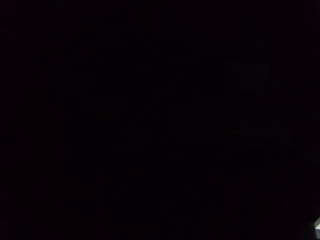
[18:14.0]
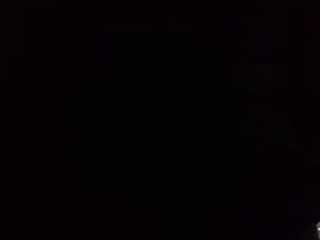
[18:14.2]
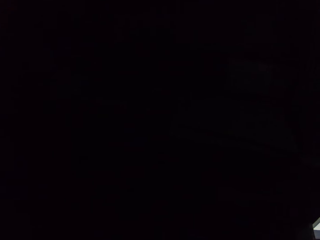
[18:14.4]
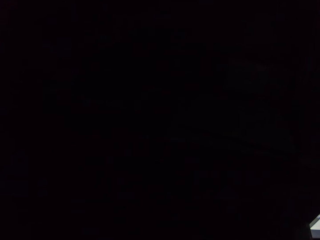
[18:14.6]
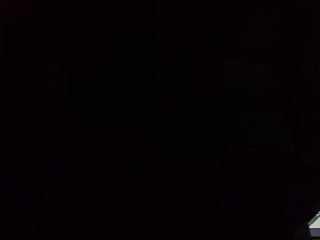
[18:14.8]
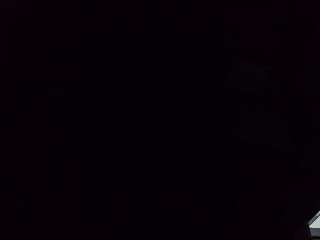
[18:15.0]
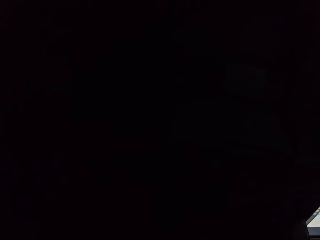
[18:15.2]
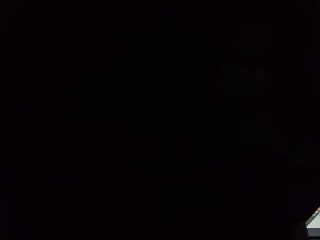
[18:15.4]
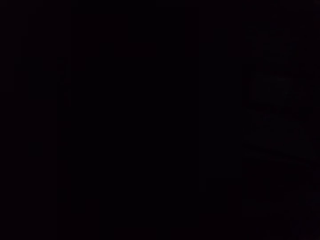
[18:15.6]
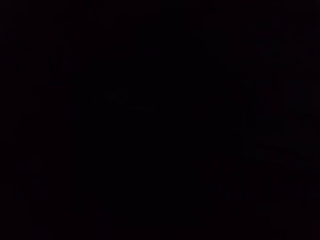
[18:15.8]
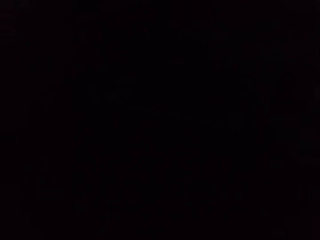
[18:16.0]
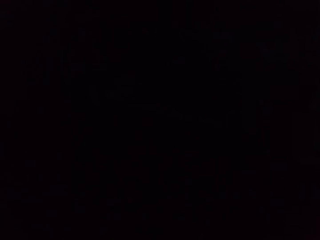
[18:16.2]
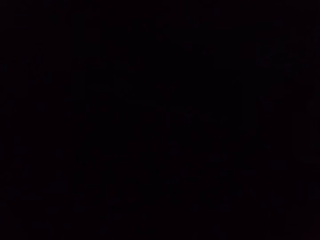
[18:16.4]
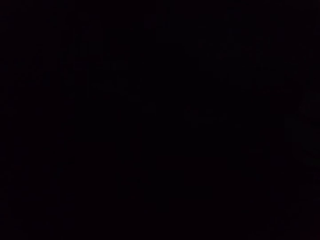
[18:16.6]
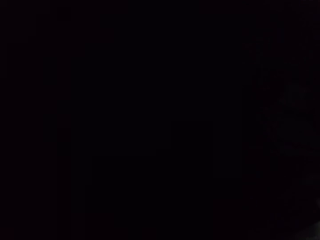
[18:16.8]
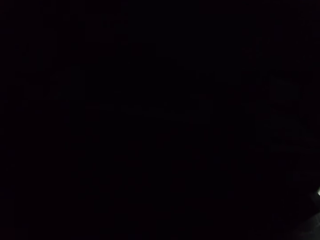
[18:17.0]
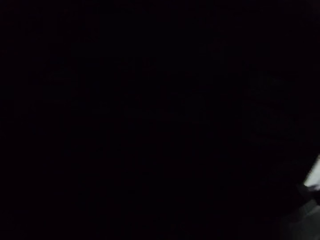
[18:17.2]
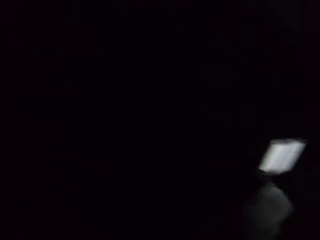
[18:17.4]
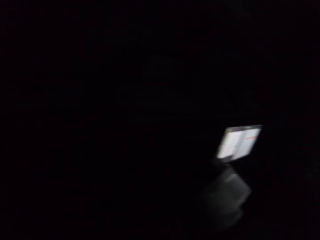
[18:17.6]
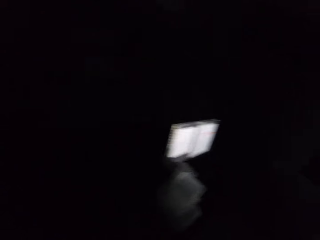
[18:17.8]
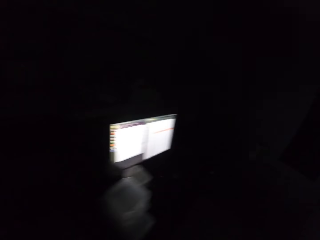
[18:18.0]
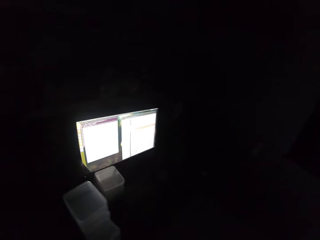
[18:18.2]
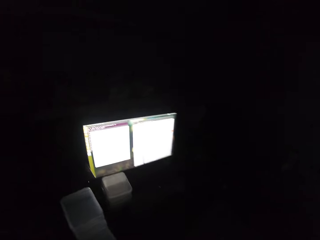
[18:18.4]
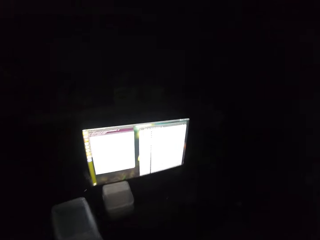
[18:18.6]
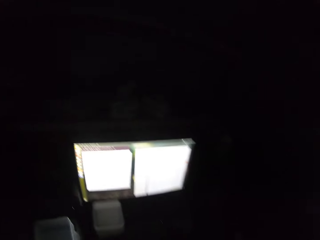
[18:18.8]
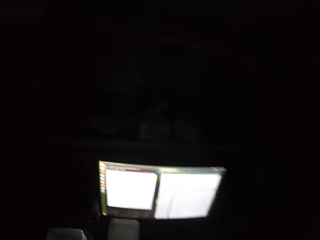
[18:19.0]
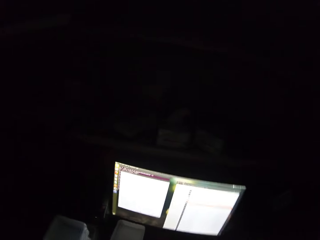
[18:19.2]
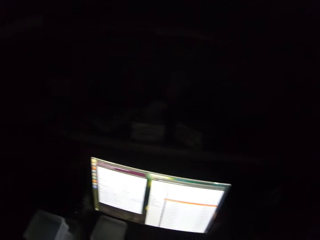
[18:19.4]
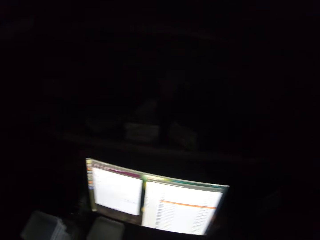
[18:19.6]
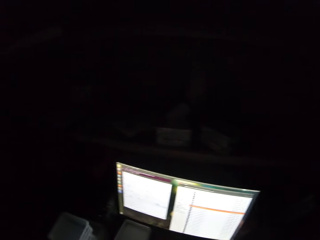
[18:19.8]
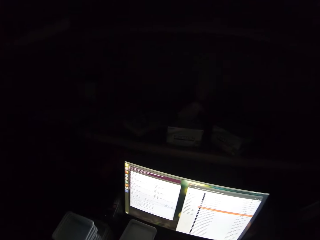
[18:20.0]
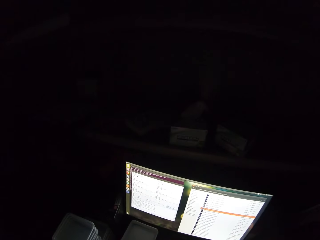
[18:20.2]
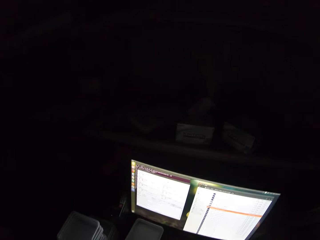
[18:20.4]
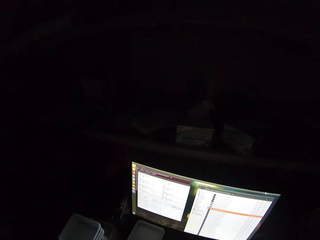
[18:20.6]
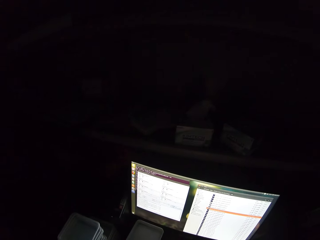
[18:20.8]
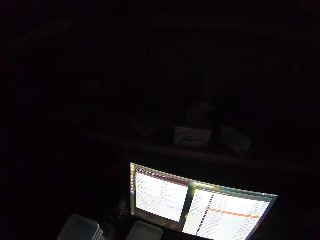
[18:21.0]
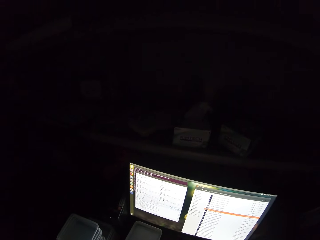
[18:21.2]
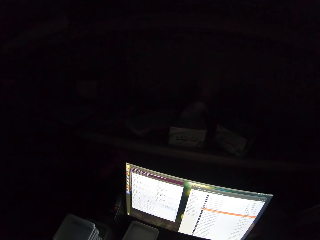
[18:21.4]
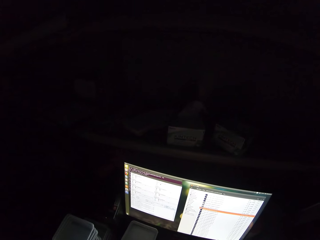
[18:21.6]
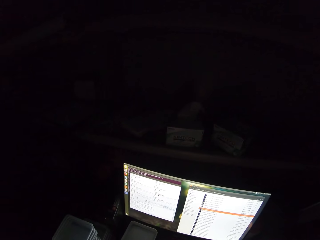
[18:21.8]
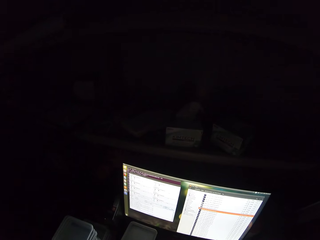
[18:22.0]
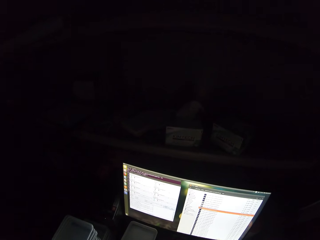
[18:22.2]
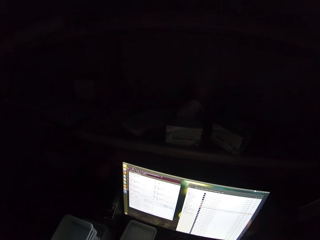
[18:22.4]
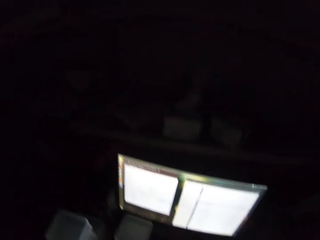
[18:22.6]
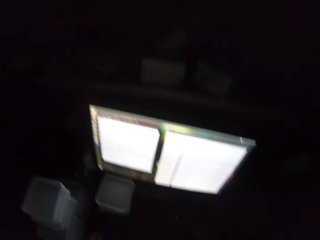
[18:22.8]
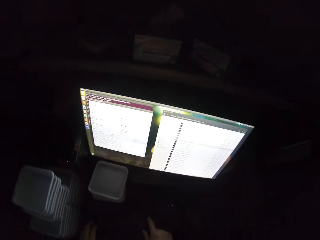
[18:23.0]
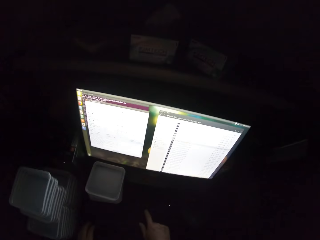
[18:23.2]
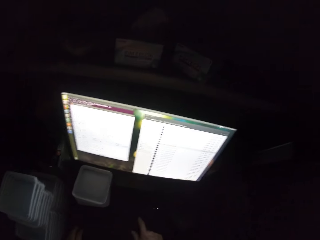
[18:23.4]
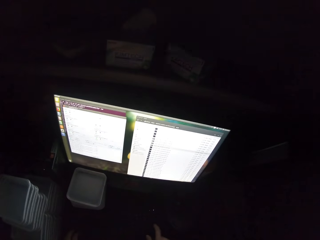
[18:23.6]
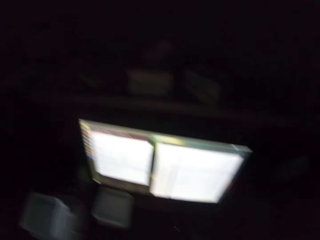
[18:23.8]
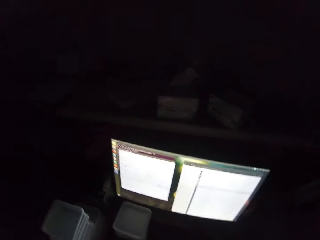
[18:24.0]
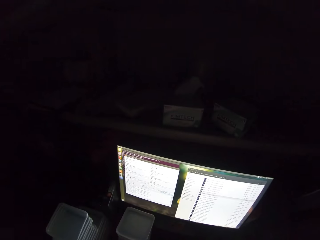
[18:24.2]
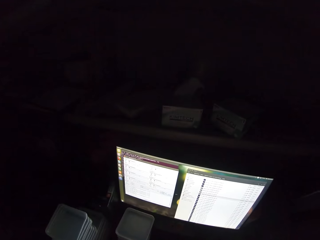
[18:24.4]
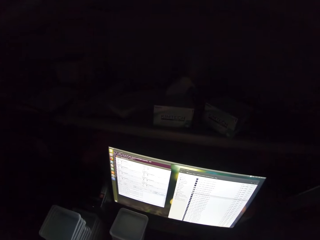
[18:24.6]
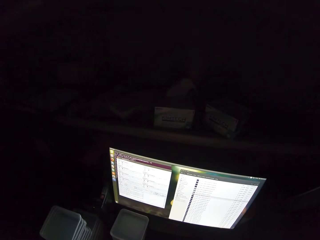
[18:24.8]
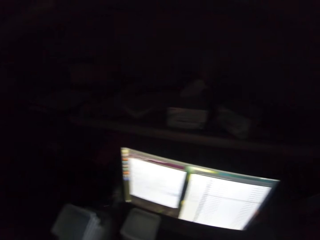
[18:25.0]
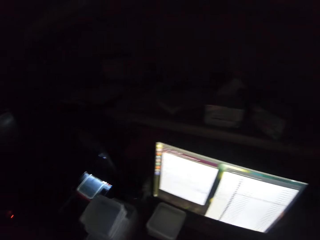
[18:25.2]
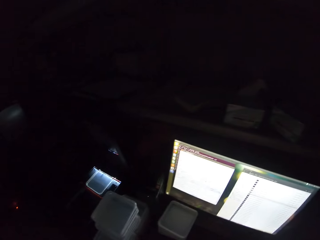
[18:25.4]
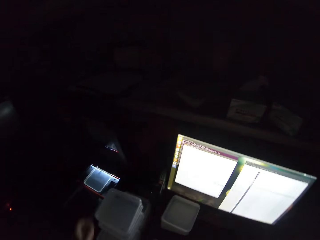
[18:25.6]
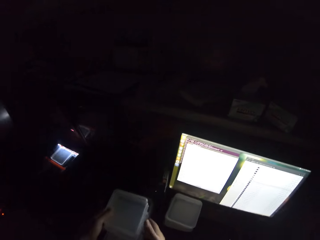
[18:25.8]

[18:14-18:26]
The camera wearer walks right. They stare at a screen. They operate the desktop.

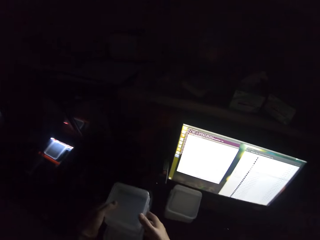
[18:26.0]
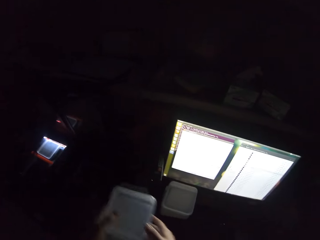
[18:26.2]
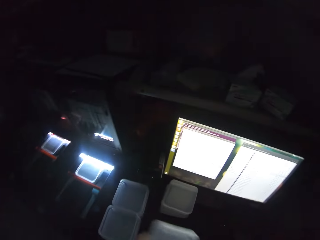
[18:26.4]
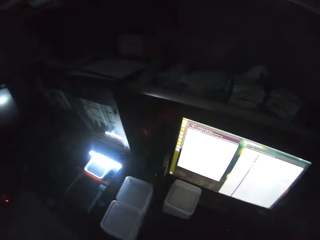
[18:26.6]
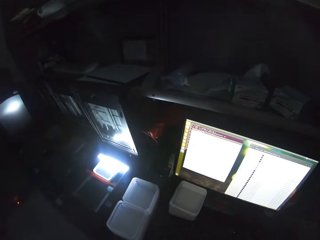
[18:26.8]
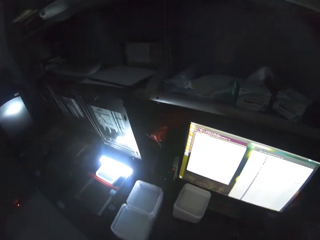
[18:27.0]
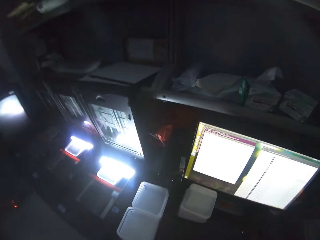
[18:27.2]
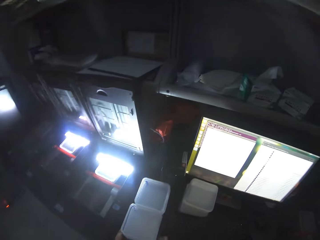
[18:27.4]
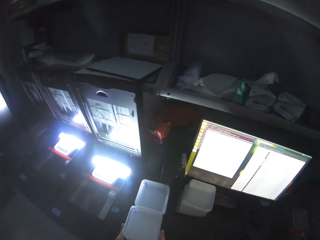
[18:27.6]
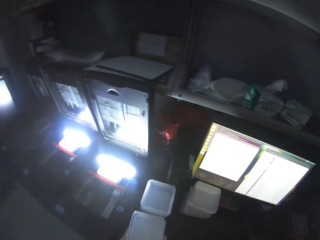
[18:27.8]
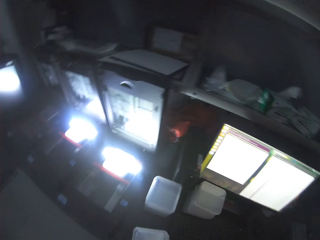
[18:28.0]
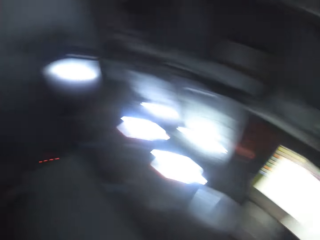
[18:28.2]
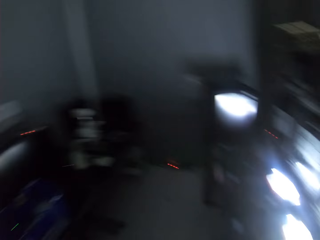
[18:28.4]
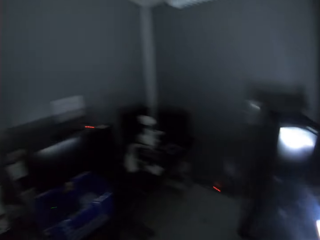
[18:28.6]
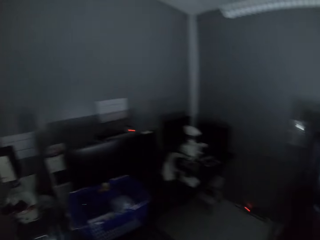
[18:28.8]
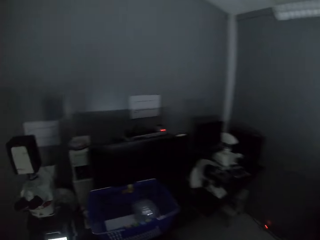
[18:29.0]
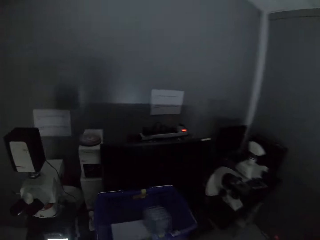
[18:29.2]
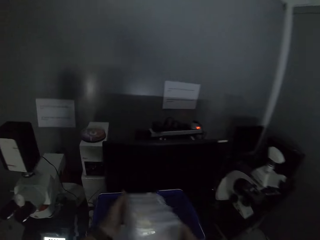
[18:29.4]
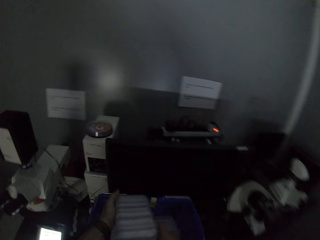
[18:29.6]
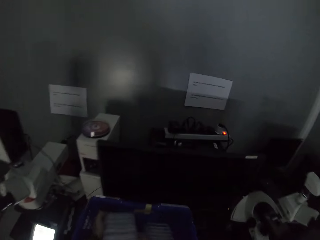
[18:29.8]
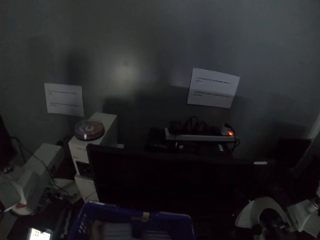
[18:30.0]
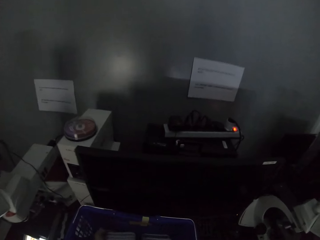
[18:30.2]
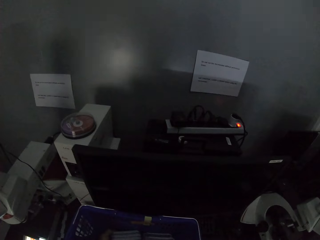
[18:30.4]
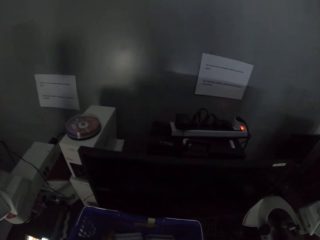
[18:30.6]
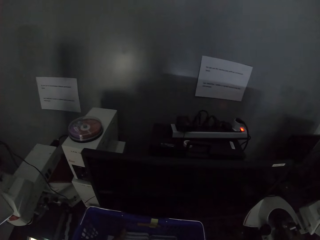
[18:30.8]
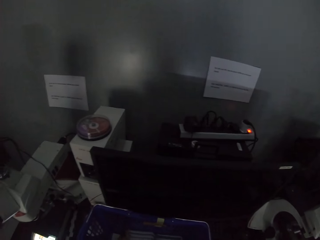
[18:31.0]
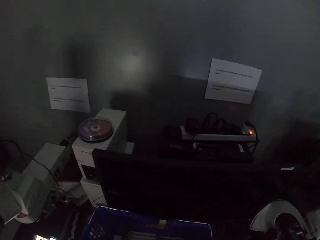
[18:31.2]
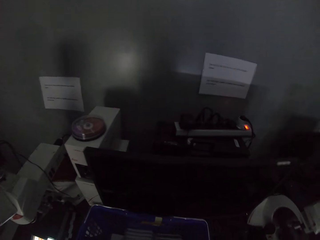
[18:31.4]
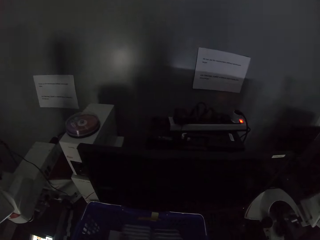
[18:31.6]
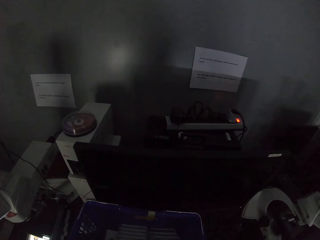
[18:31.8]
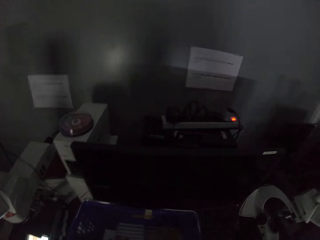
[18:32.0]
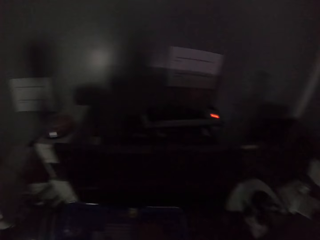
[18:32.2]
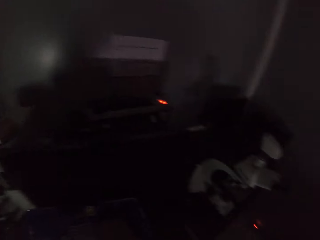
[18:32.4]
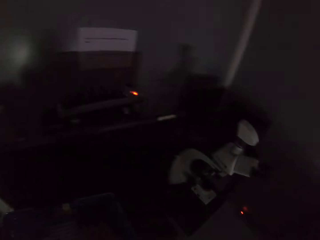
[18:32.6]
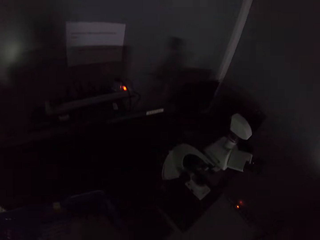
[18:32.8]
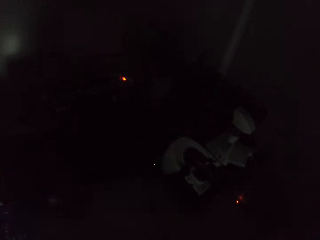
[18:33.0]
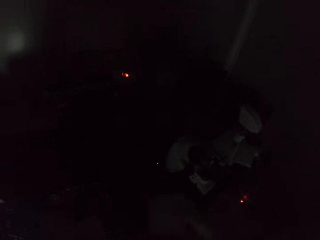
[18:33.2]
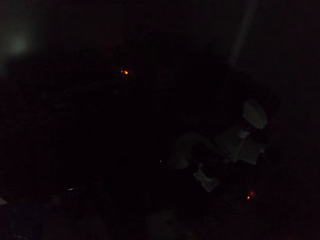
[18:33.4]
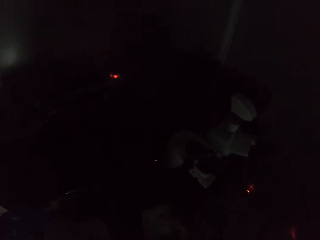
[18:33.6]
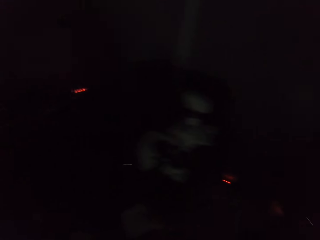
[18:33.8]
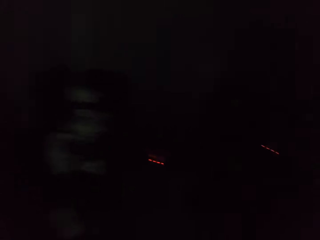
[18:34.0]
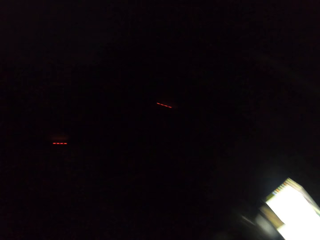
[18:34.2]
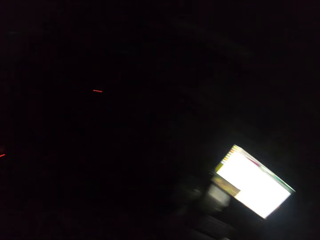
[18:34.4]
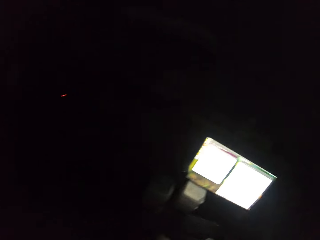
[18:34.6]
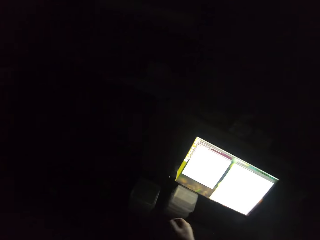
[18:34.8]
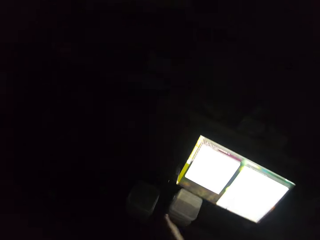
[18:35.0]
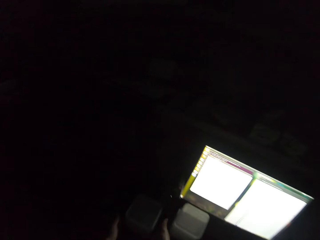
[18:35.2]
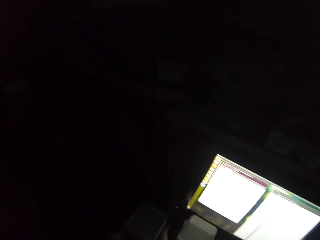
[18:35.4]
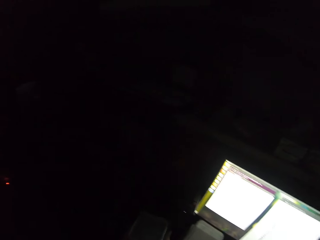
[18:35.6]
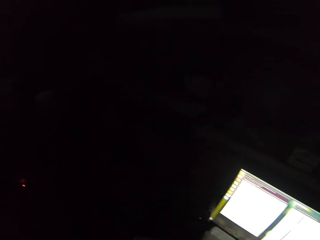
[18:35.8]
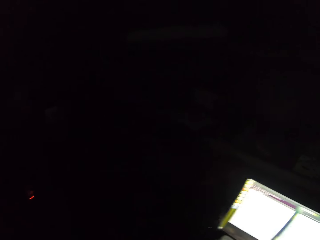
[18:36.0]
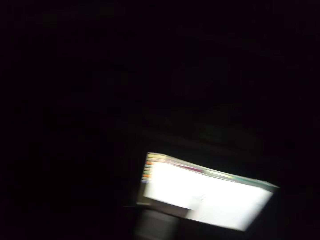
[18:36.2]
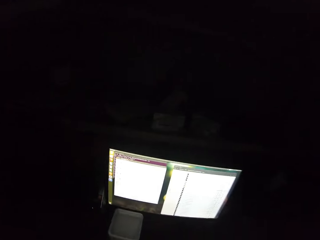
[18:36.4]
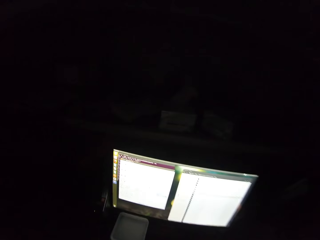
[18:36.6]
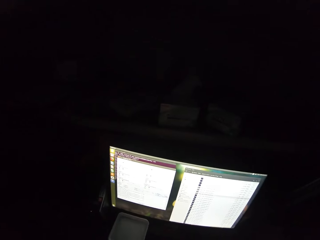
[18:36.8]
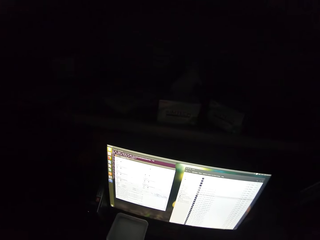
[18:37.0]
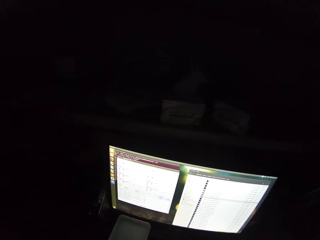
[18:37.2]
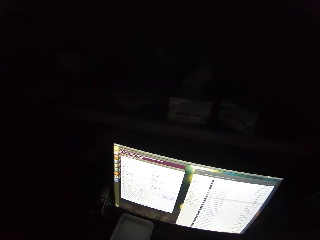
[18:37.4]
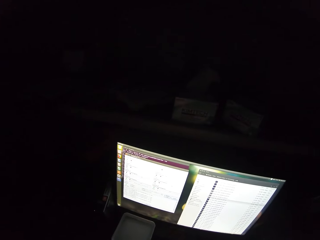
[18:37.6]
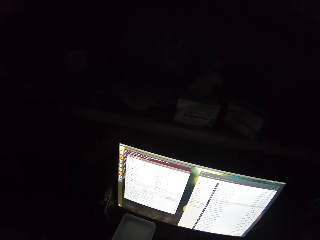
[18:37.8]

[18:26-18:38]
The camera wearer picks up some disc covers. They walk left. They pick up the disc covers in a shopping basket. They drop something. They walk right. They look around. They operate the desktop.
